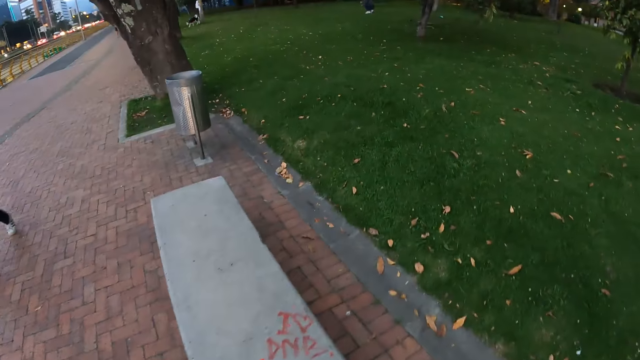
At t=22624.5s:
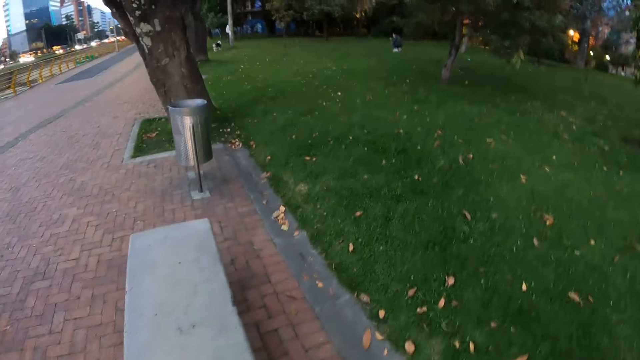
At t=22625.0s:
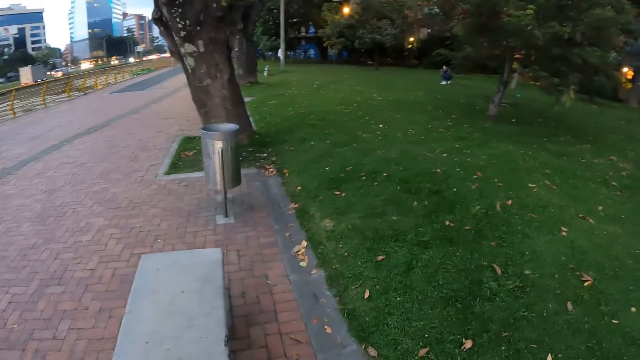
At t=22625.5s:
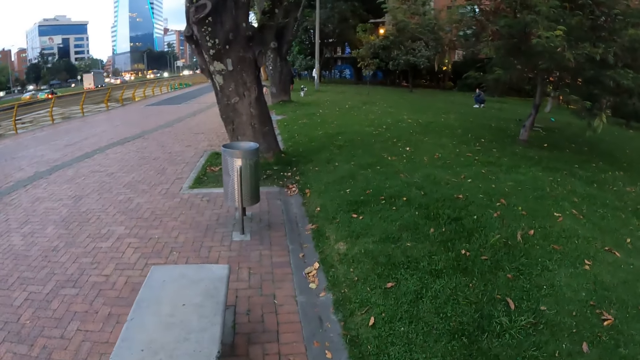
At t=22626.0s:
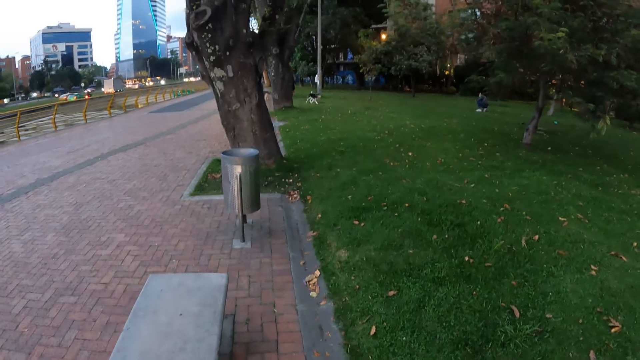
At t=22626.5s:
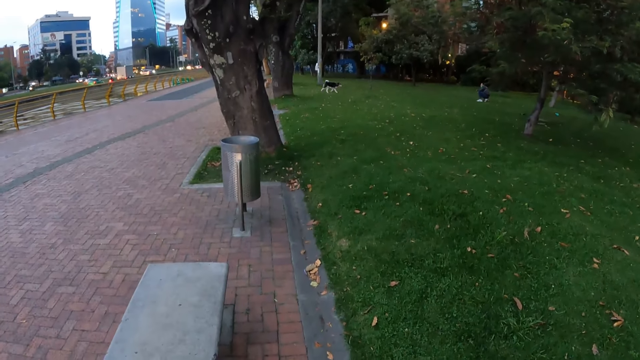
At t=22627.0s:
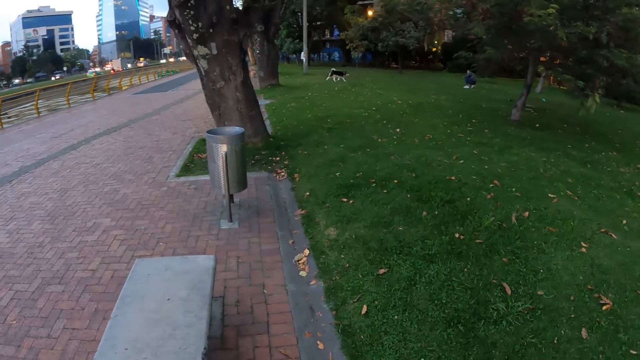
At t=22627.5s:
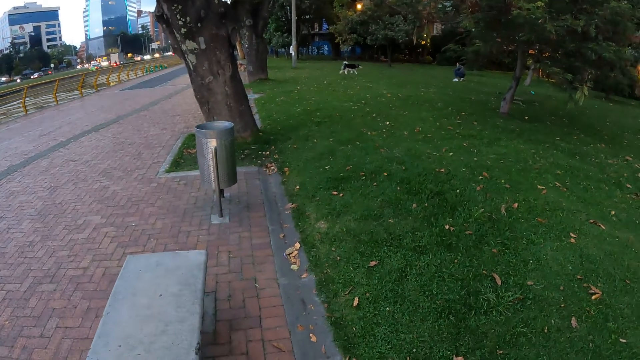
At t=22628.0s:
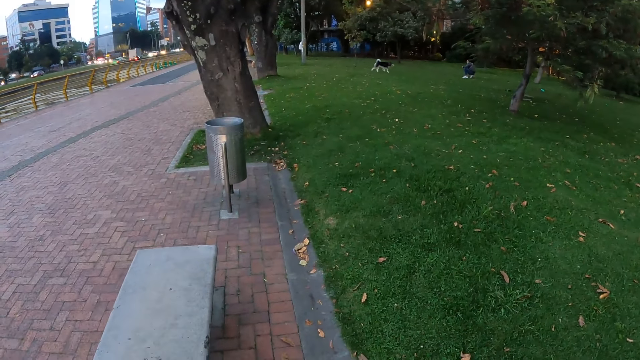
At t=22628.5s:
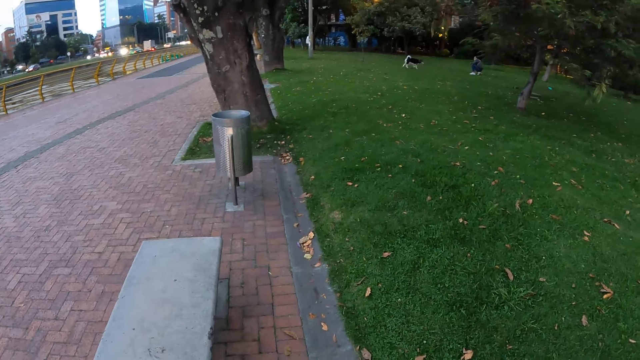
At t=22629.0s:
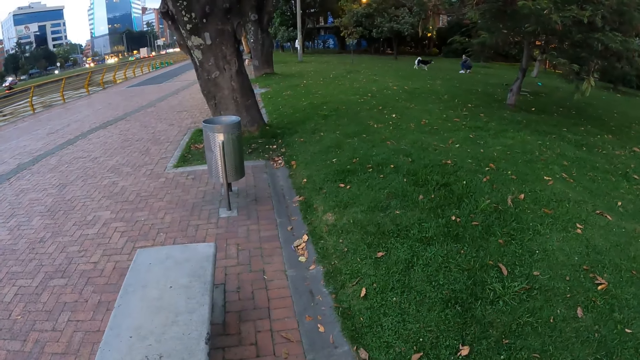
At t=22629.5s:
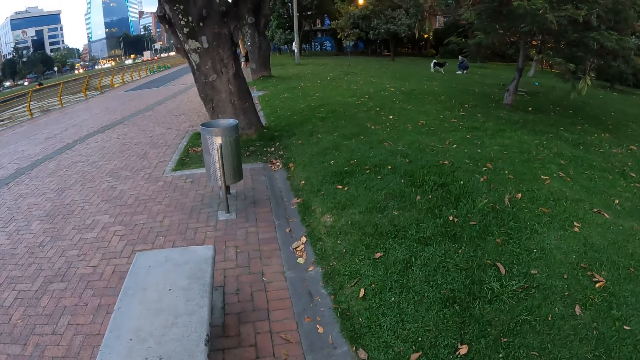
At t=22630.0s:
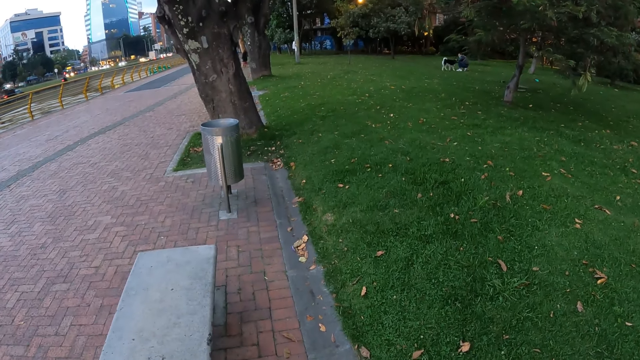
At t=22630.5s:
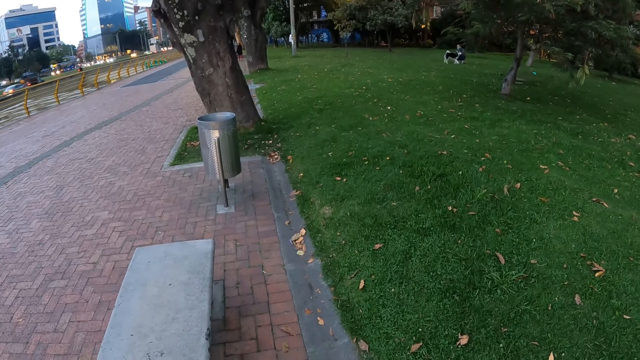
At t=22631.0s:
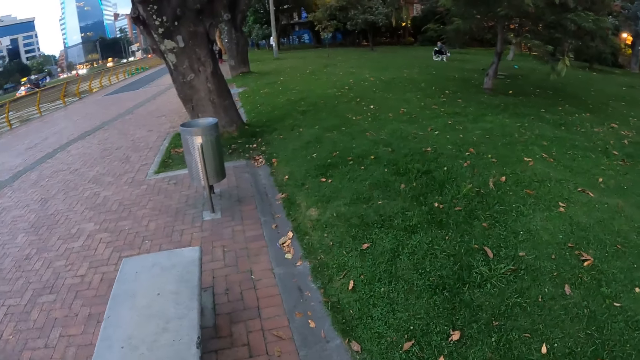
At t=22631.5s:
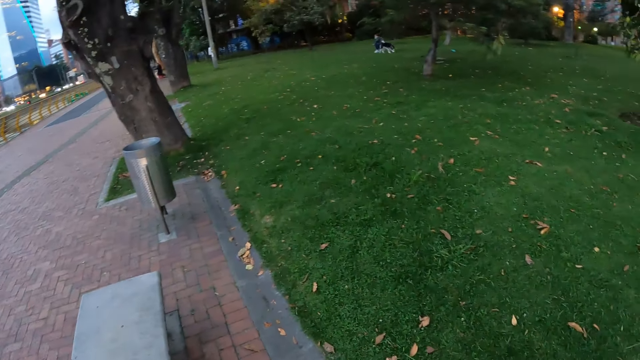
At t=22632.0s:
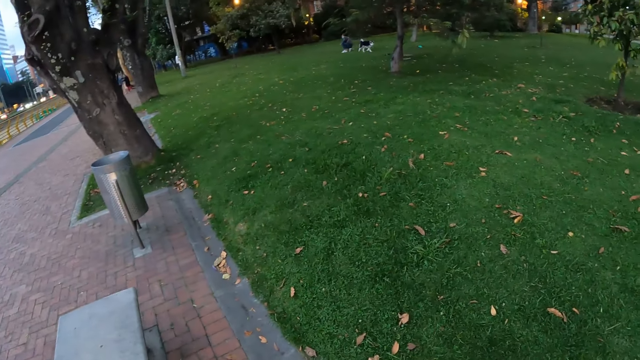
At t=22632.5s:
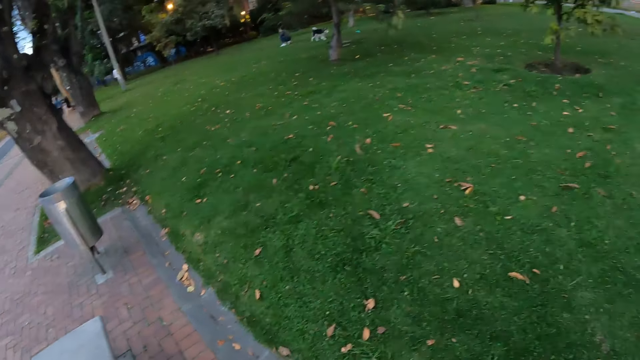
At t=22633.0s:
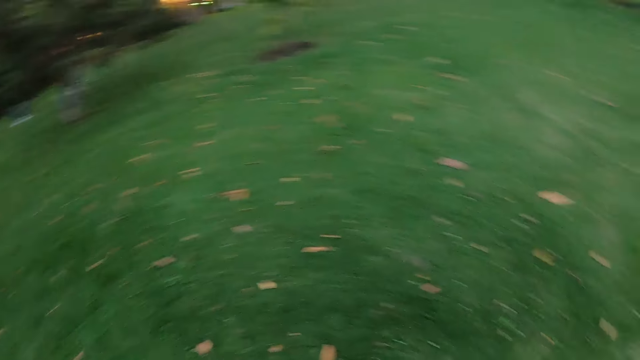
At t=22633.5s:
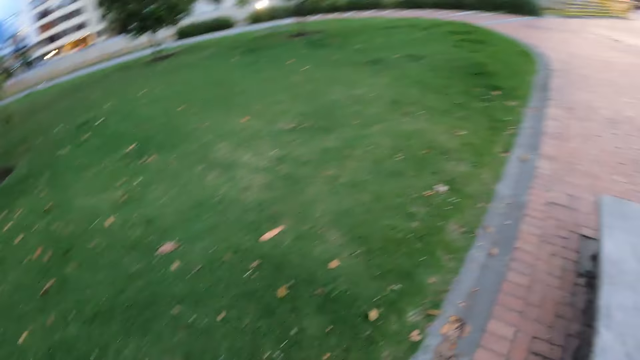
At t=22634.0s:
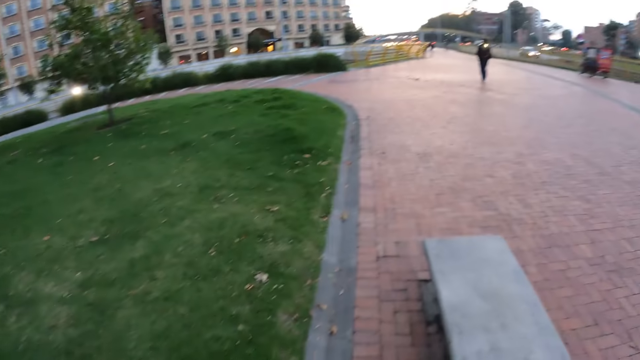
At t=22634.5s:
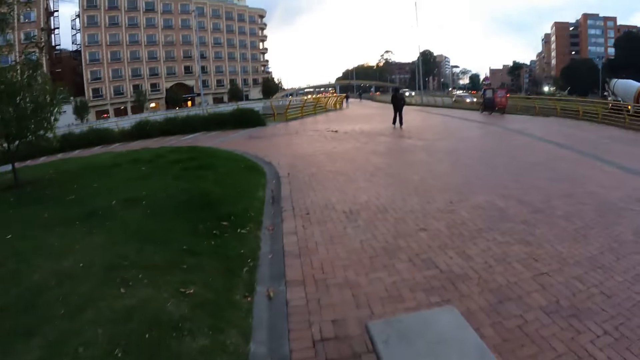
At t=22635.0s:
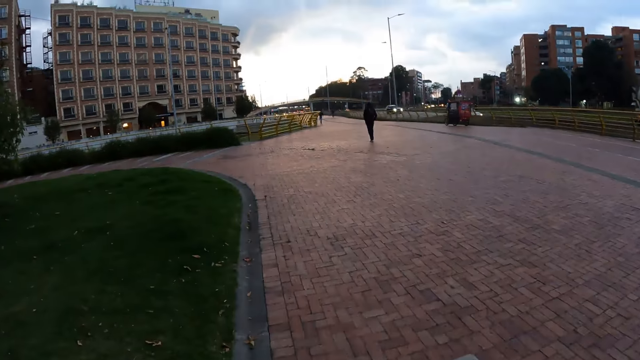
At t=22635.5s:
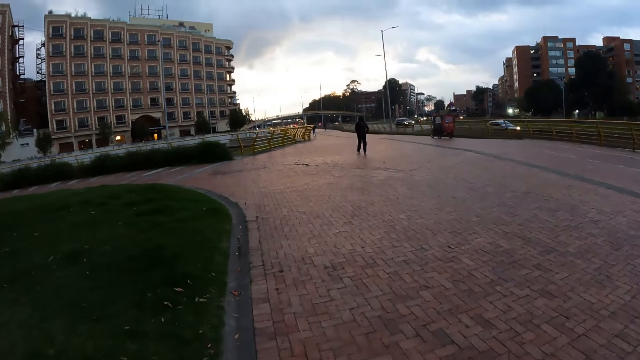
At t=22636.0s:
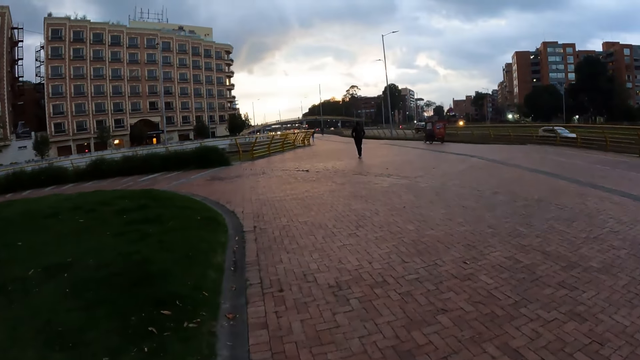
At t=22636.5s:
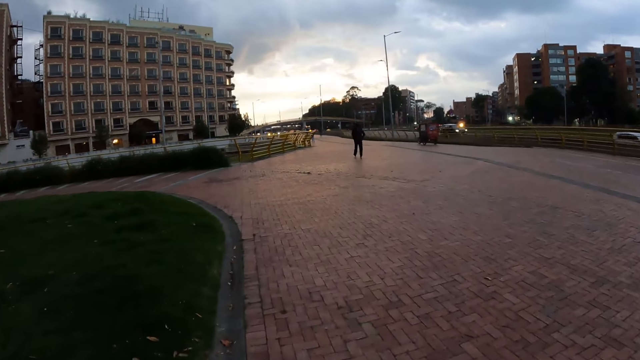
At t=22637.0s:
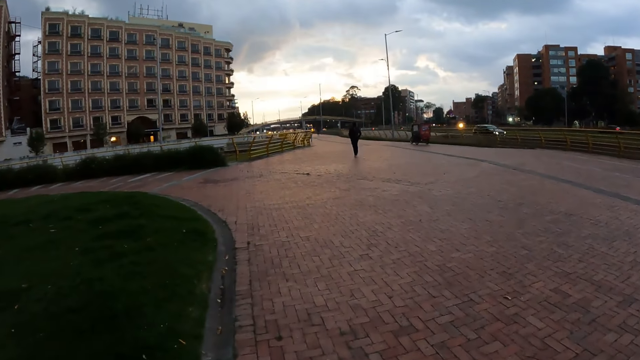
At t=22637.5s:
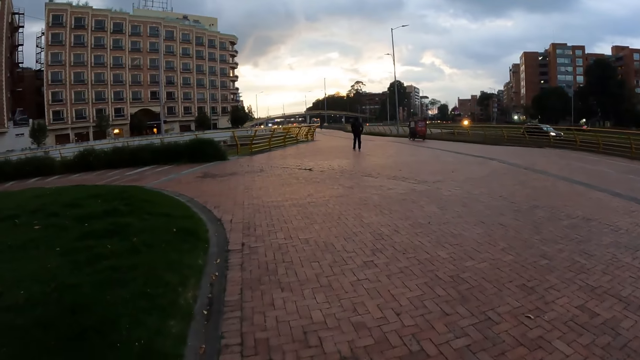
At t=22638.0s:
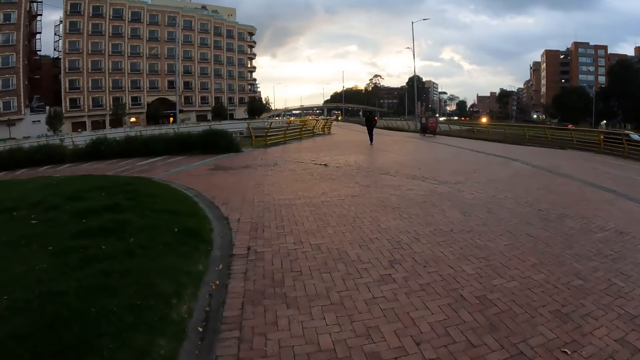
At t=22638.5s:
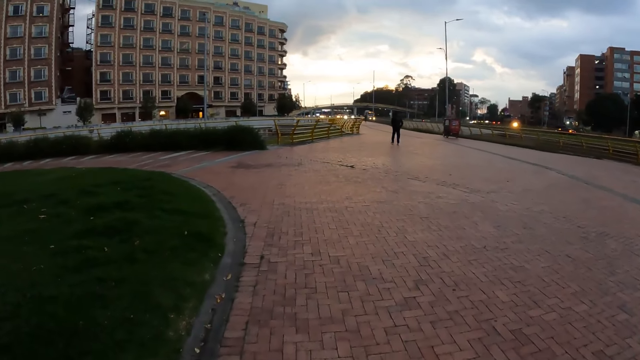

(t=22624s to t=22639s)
The camera wearer looks at the dog. They look around and walk on the road.

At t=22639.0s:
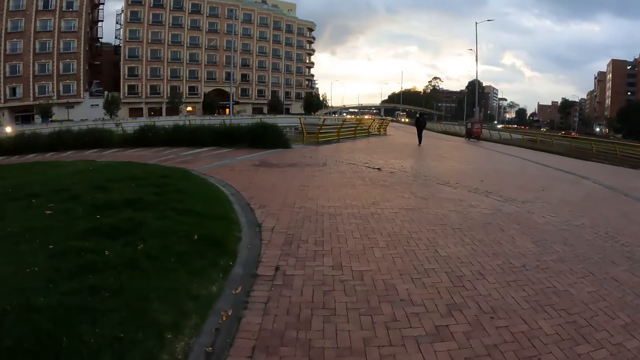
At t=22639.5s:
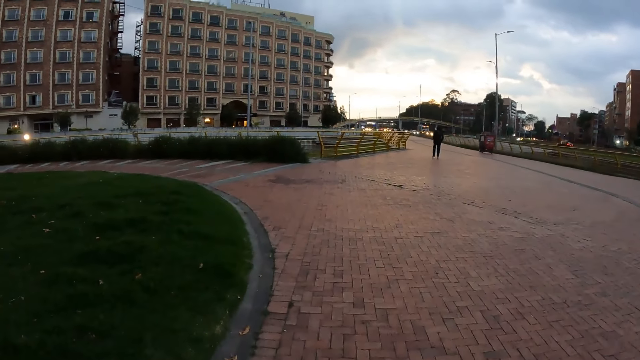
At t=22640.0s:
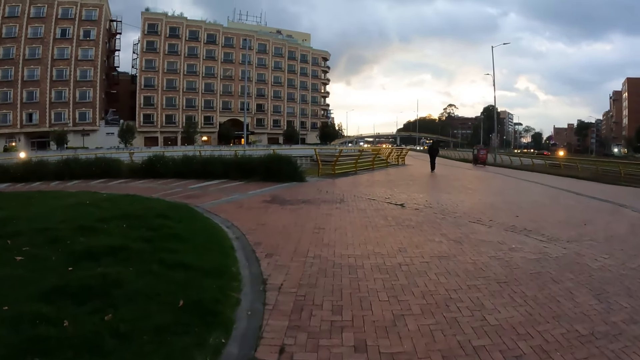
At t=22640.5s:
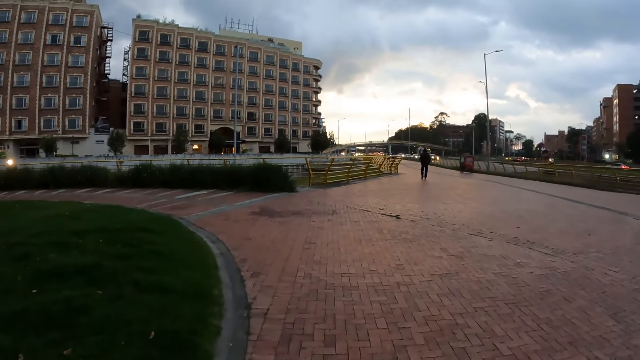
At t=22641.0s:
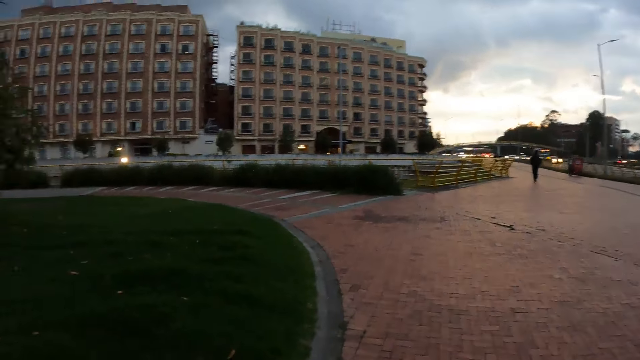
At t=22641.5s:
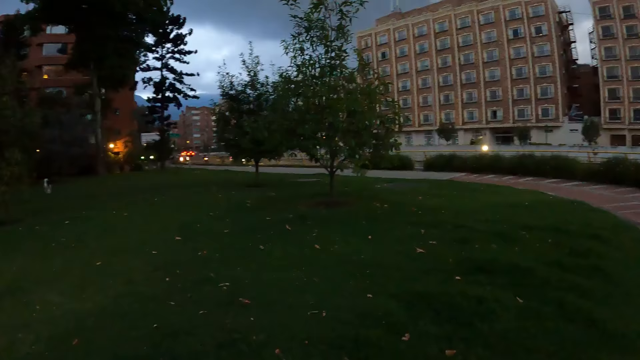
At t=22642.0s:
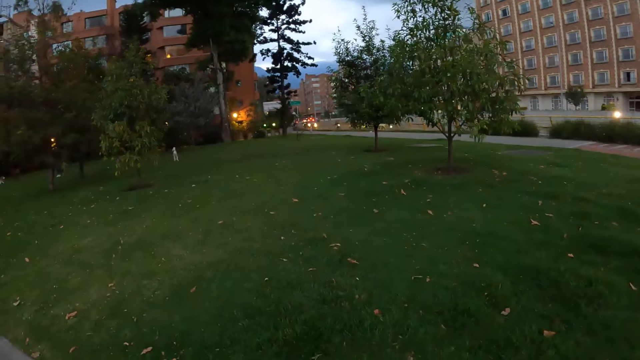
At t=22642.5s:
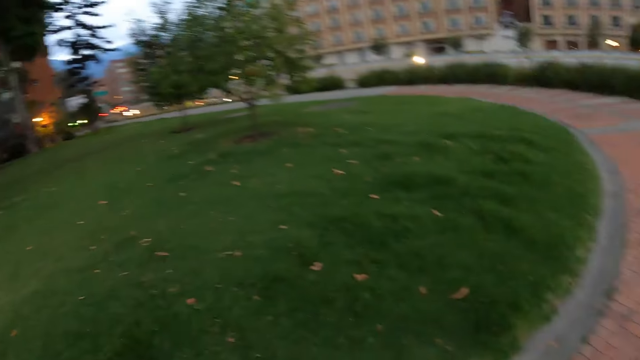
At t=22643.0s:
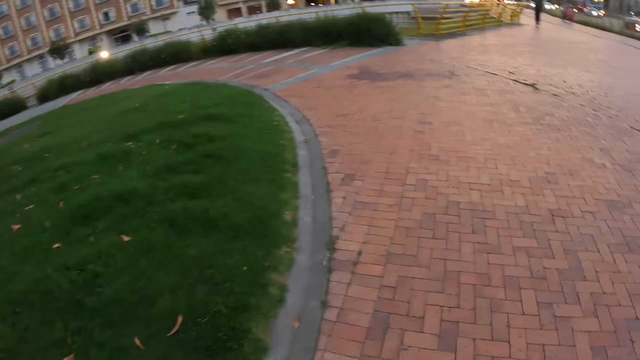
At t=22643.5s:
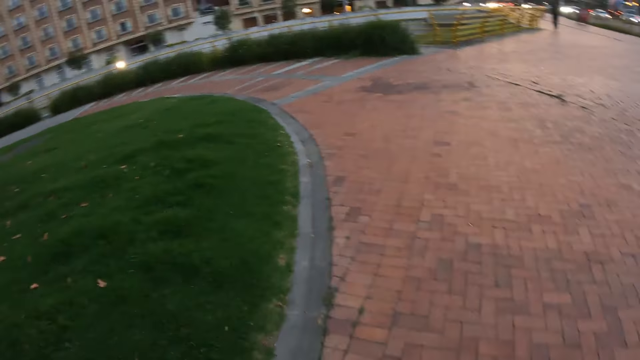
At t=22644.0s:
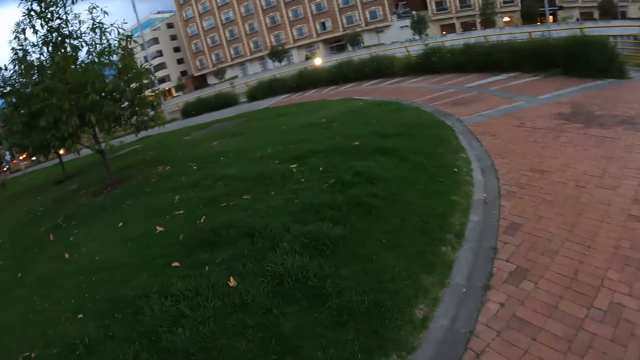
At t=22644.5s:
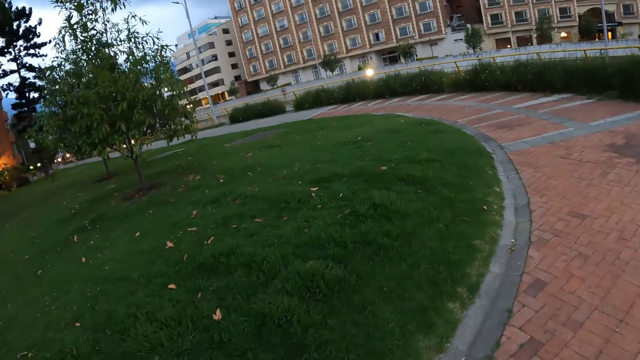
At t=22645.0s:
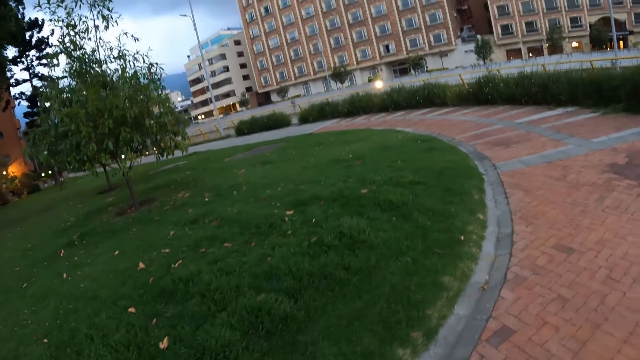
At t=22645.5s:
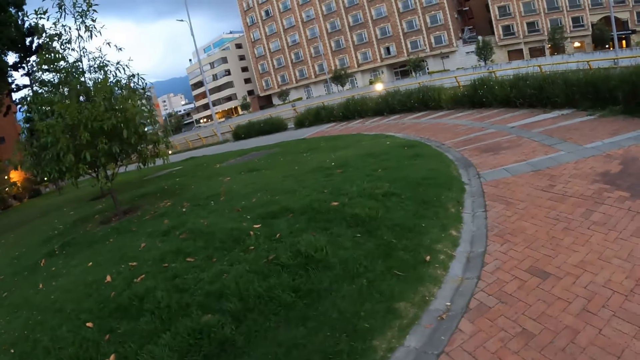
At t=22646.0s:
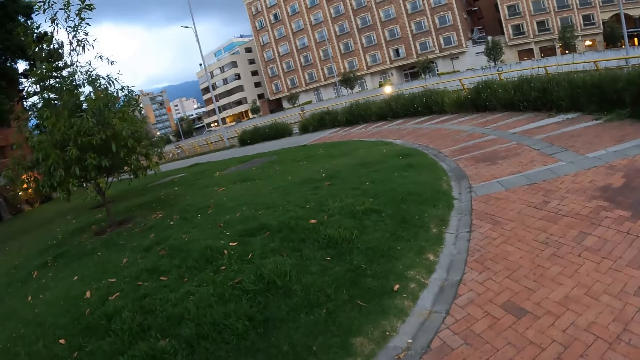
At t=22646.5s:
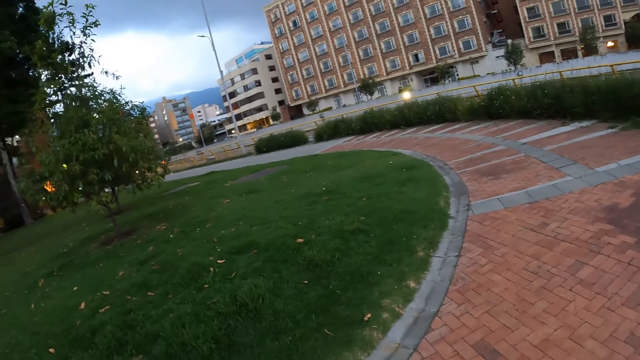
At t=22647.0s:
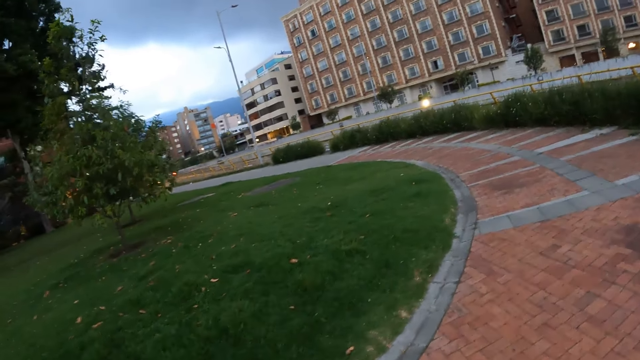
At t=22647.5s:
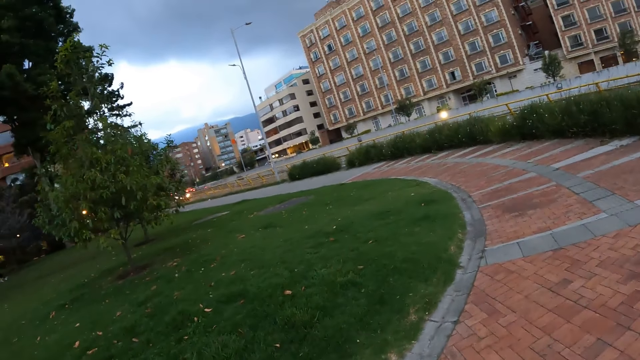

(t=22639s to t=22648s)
The camera wearer turns. They walk and look around. They turn back.
